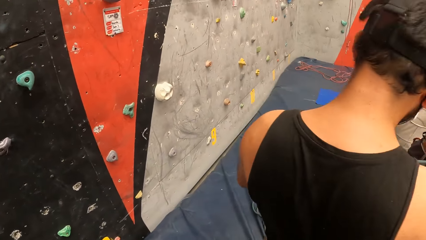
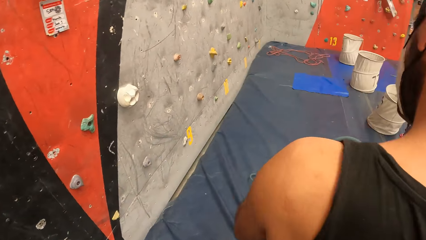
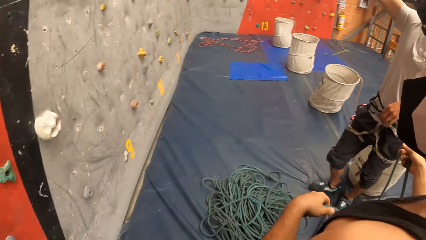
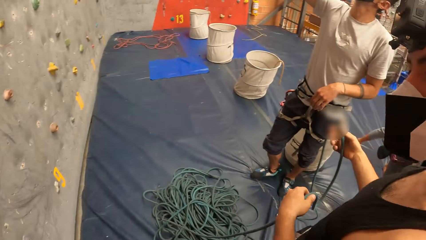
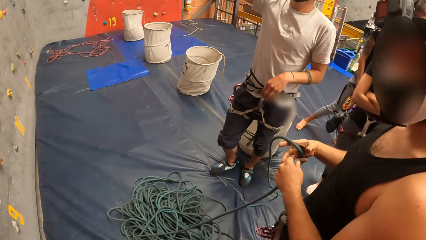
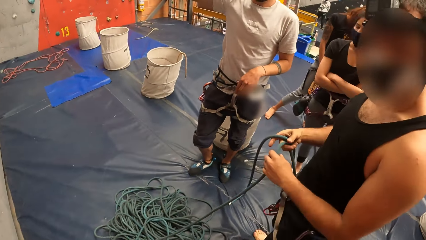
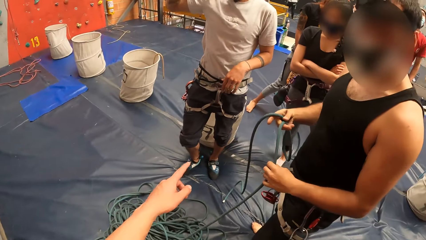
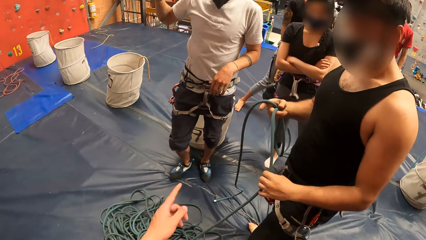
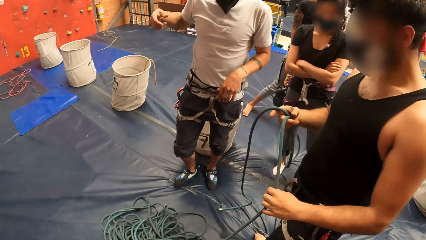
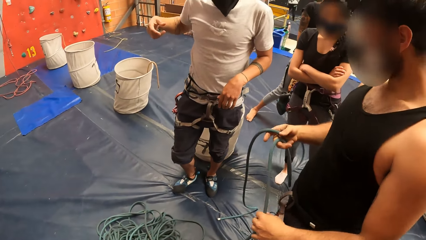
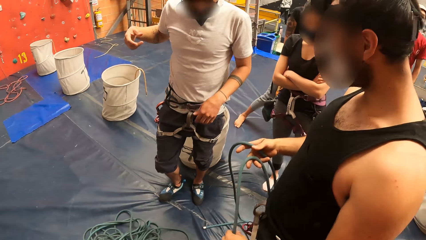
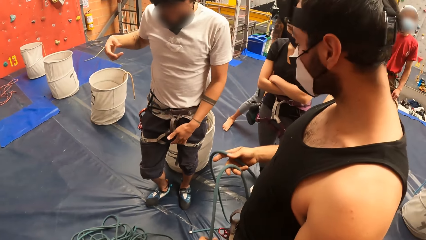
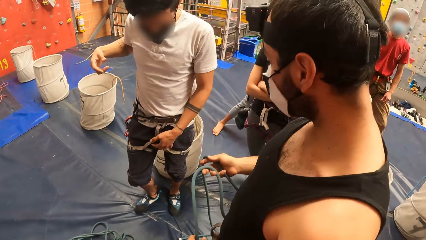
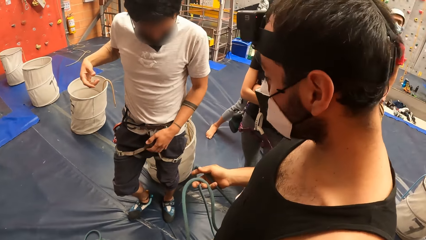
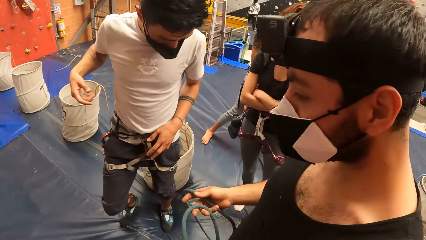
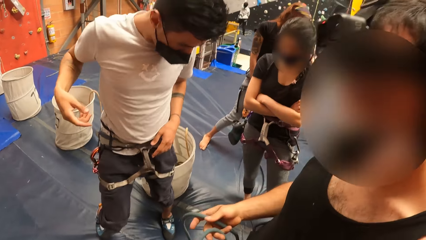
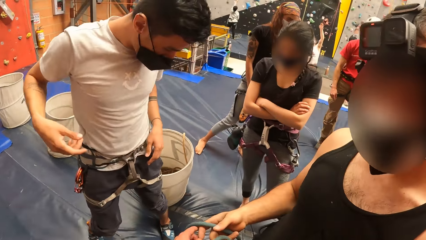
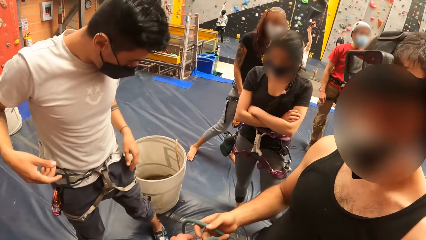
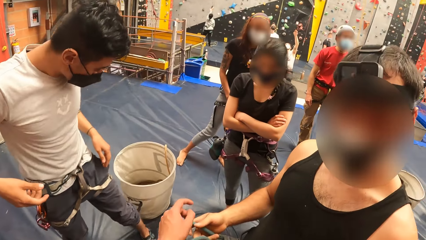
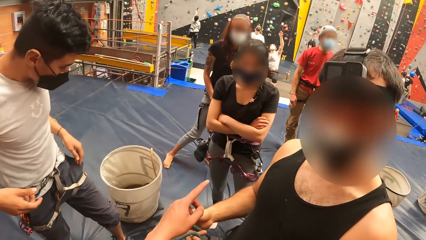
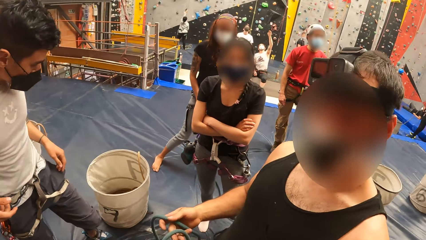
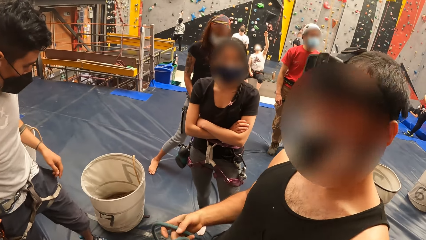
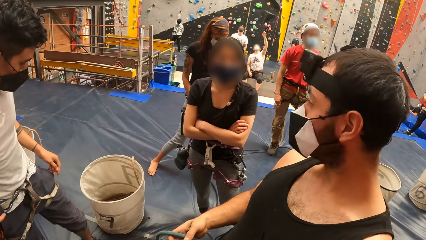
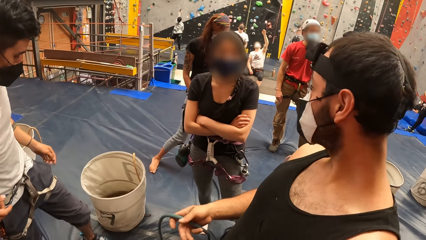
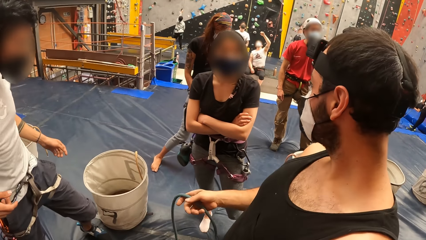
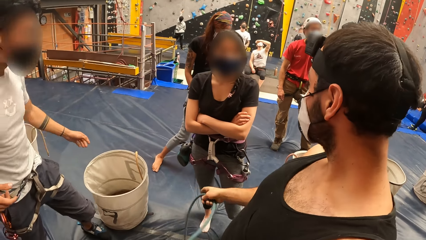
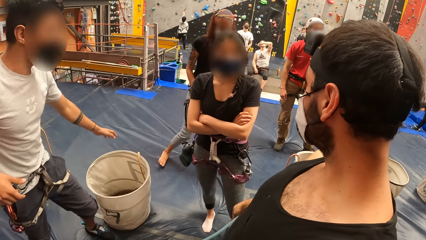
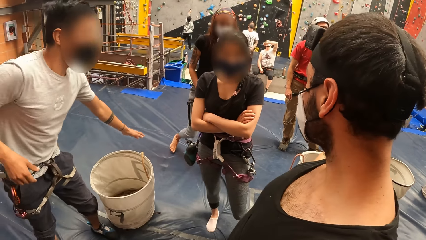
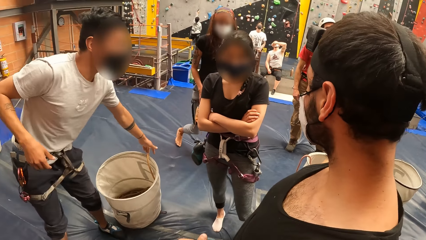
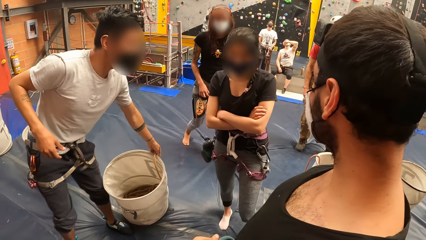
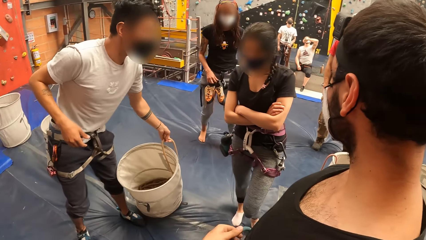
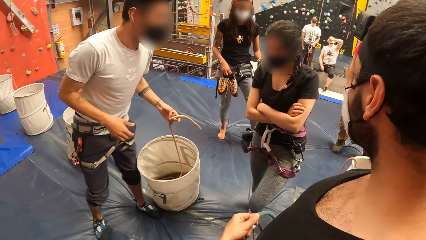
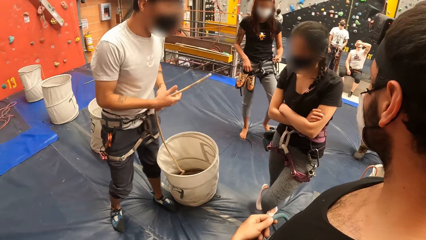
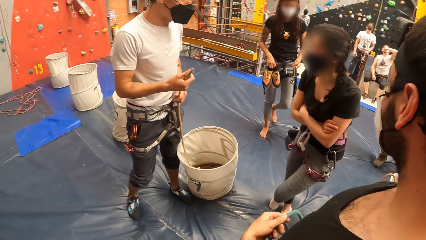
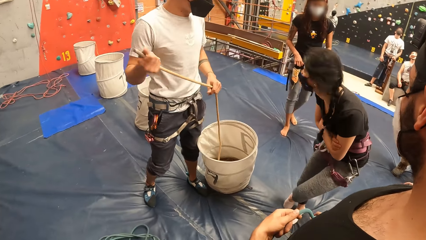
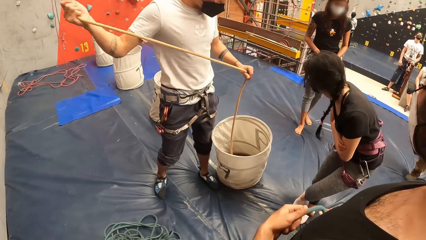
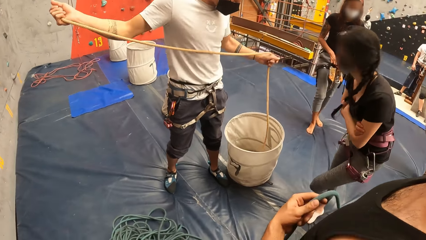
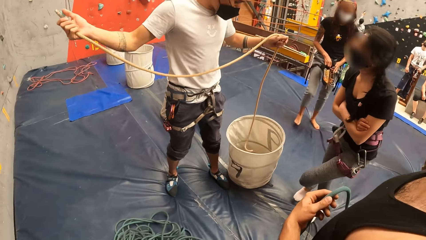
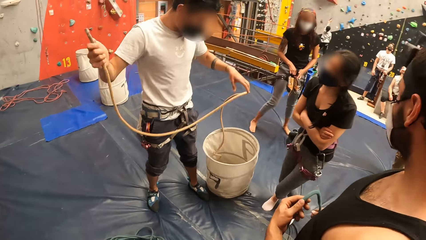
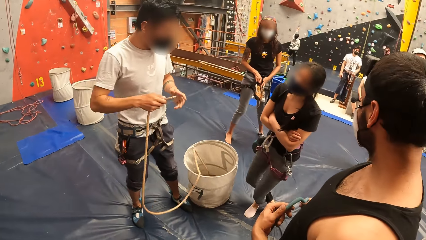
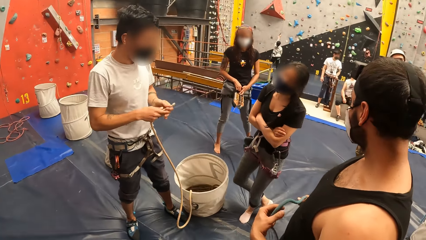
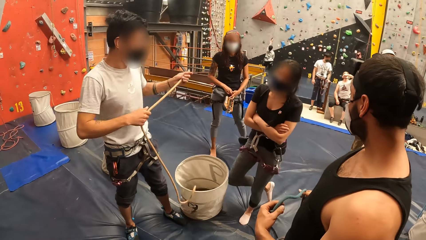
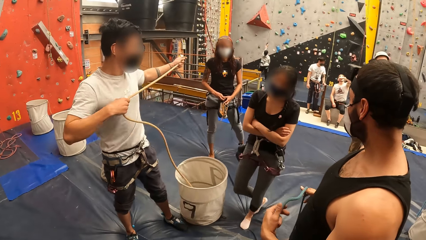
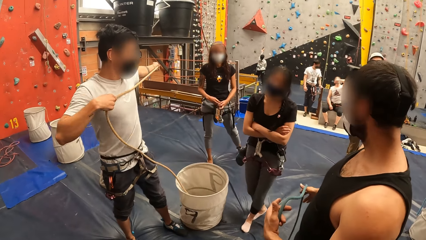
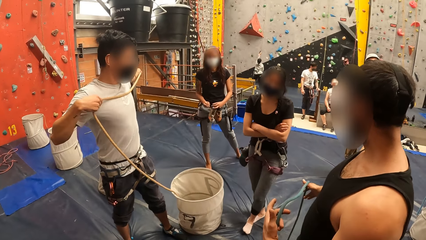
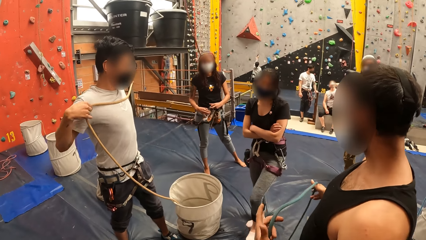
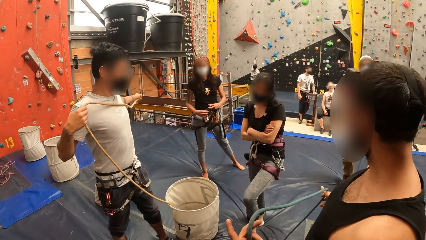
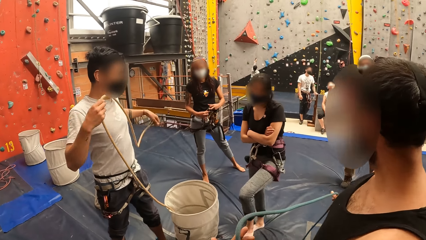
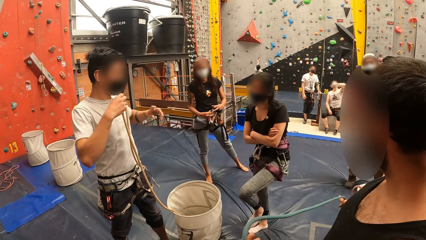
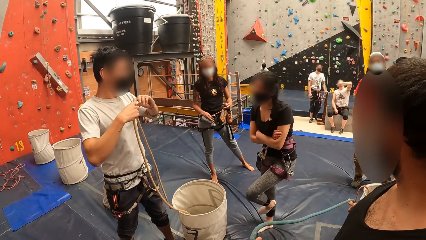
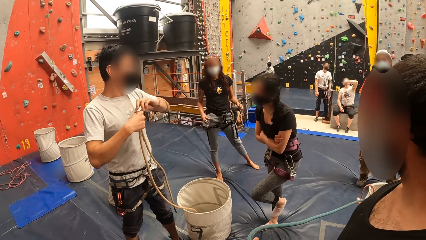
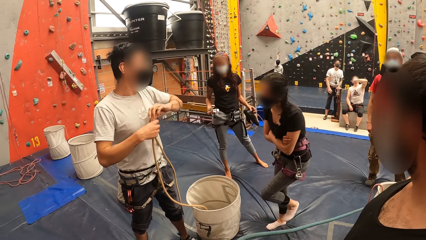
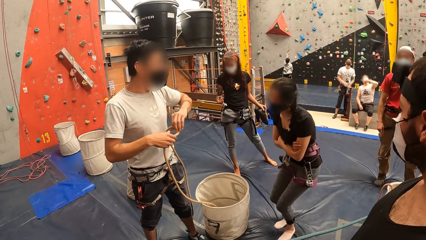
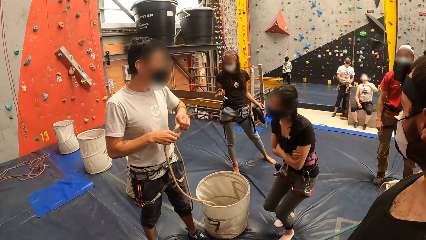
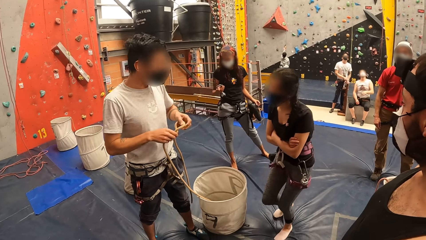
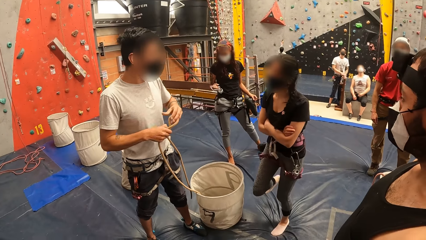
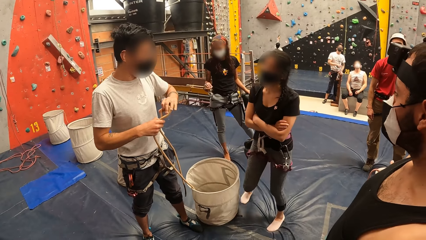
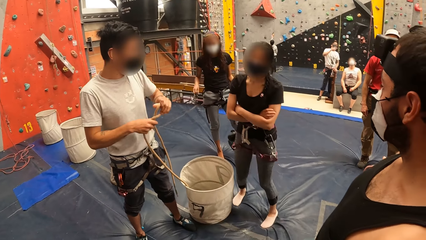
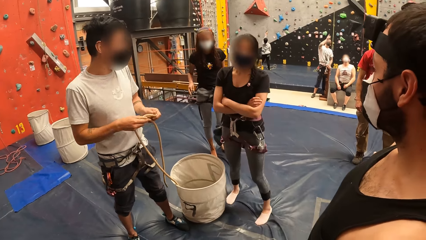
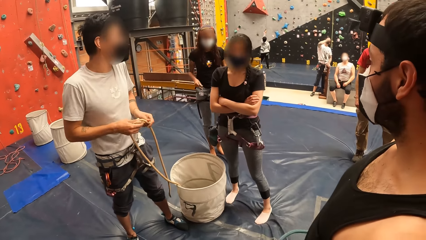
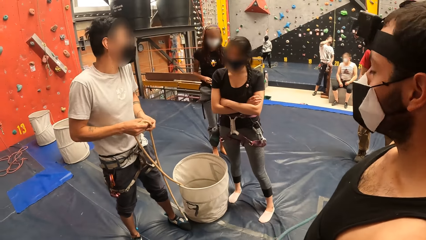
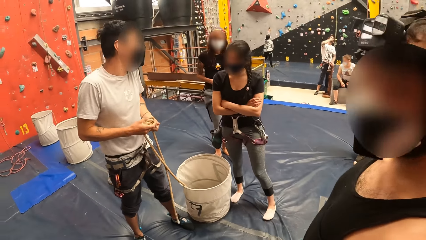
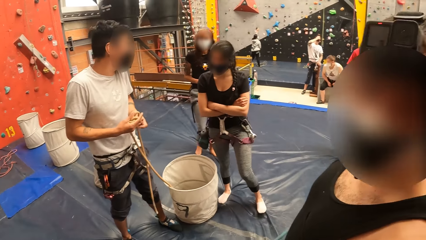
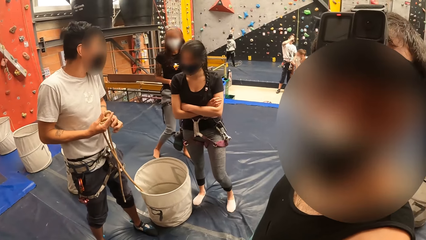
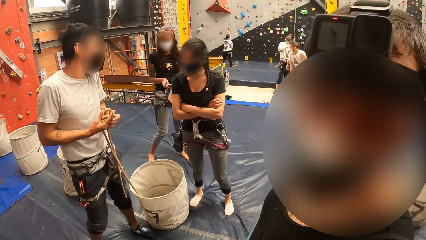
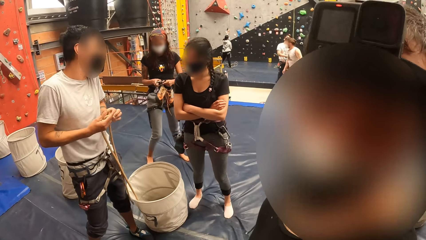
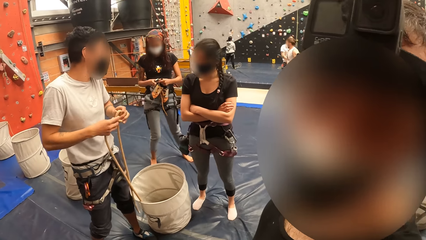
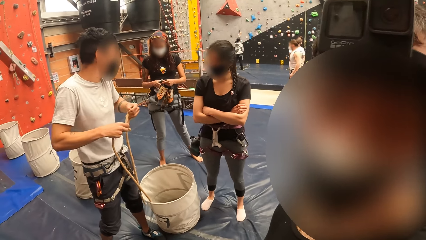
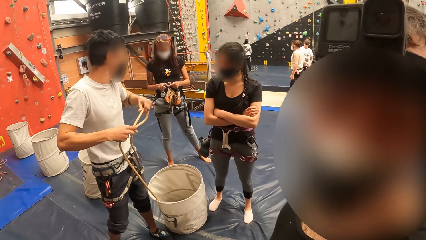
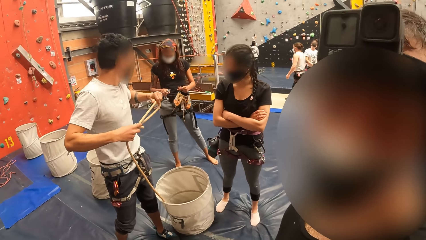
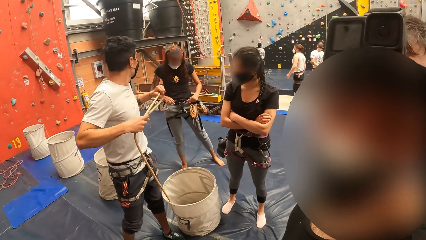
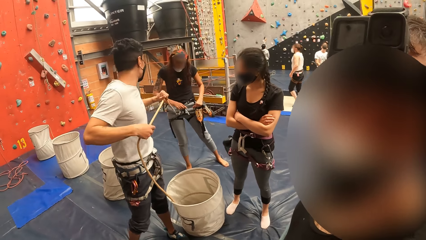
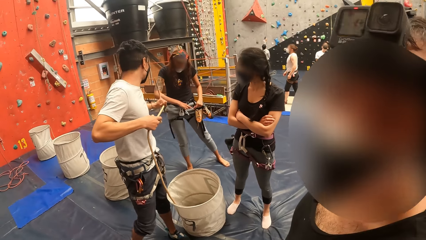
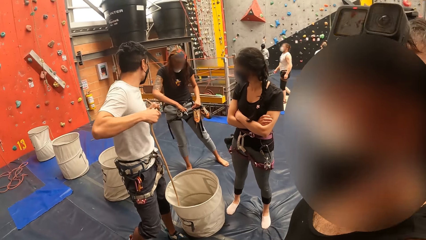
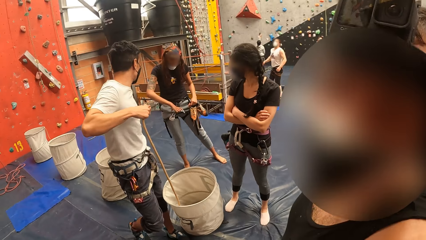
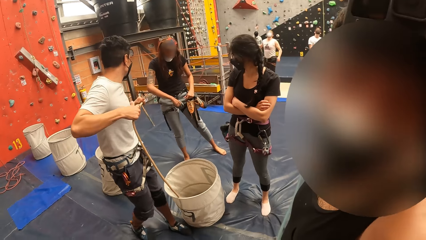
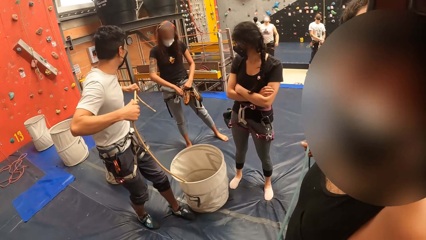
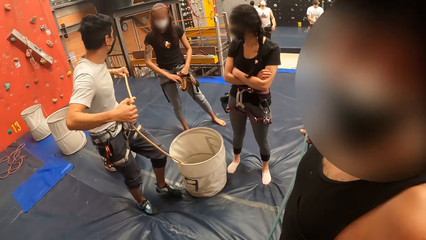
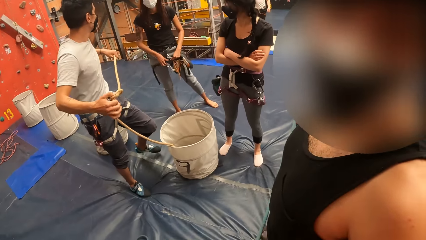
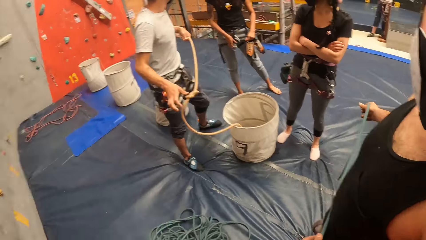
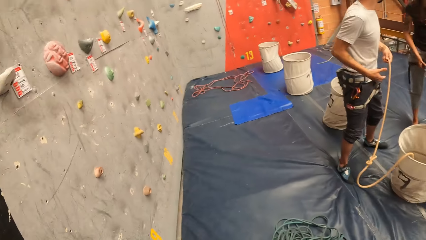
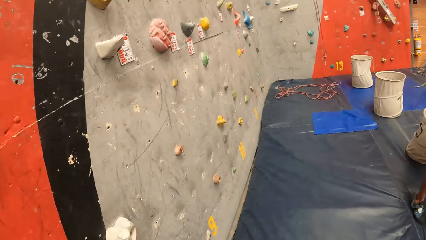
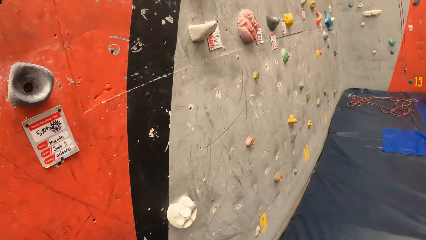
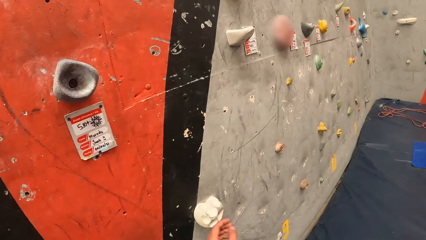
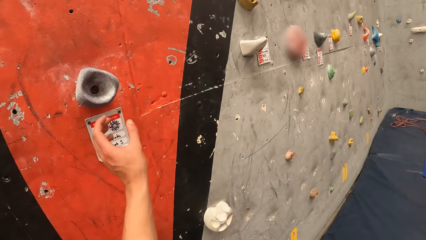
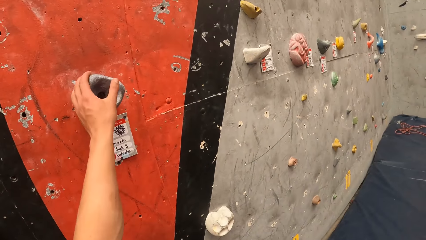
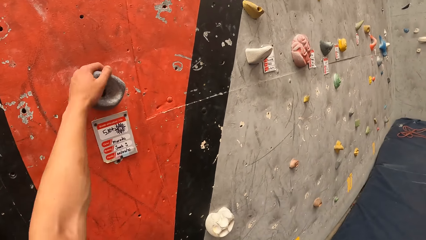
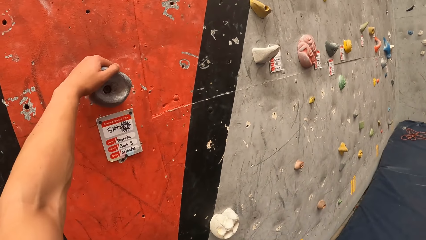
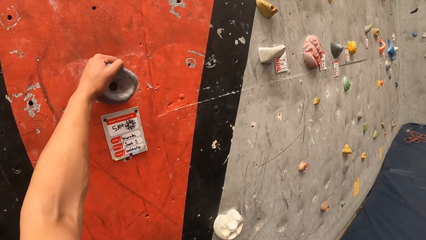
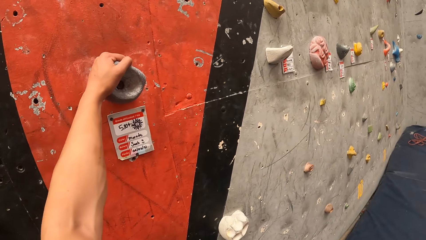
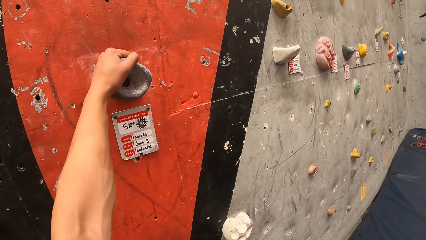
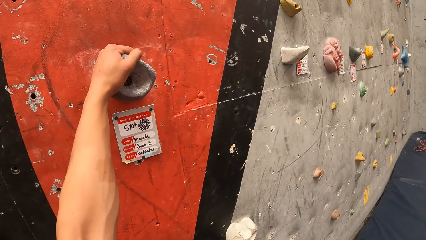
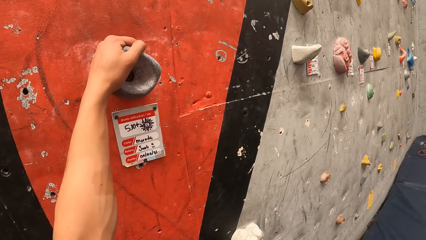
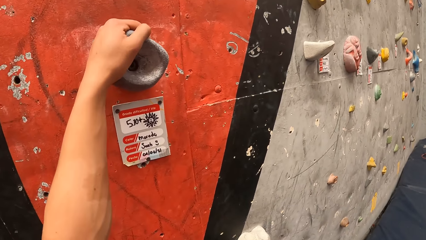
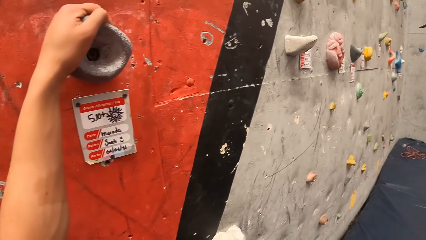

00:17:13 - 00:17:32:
The camera wearer walks around the room. They point with the left hand and look at the men. A person picks up a wire with the right hand. The person stretches the wire with both hands. The camera wearer looks in front. They look around the room. They climb the wall.
